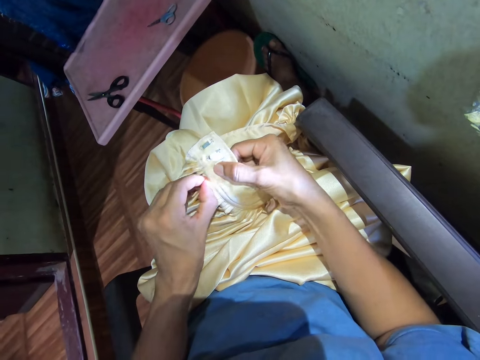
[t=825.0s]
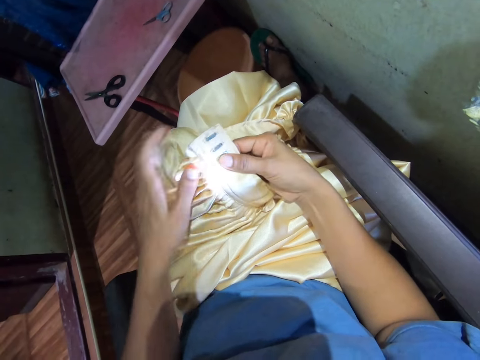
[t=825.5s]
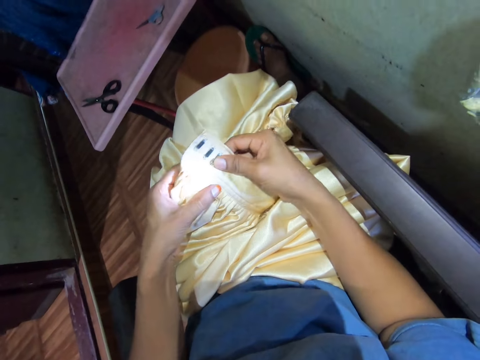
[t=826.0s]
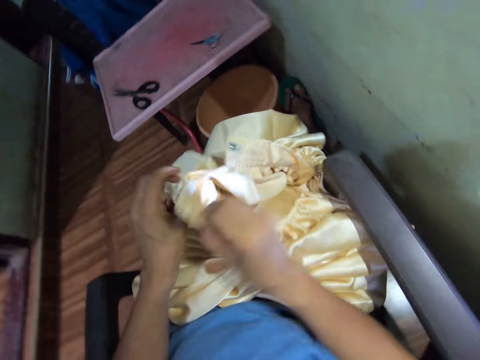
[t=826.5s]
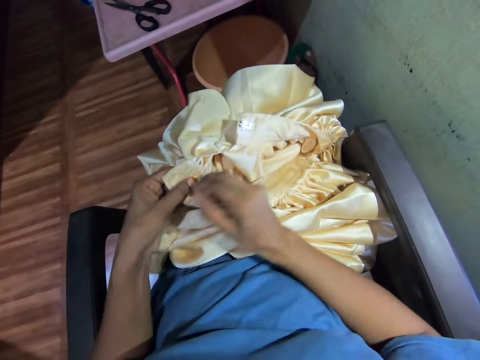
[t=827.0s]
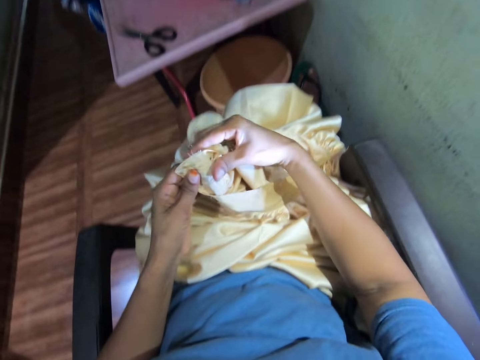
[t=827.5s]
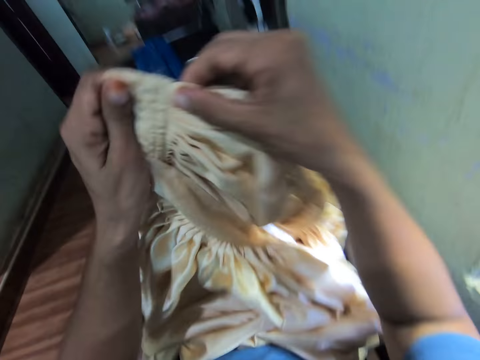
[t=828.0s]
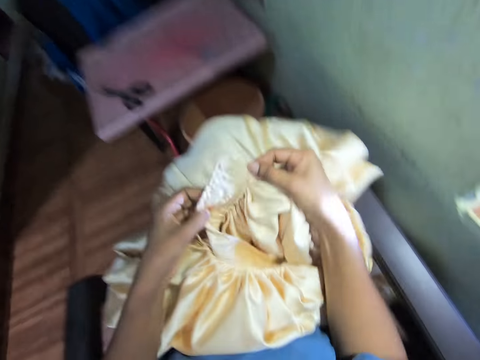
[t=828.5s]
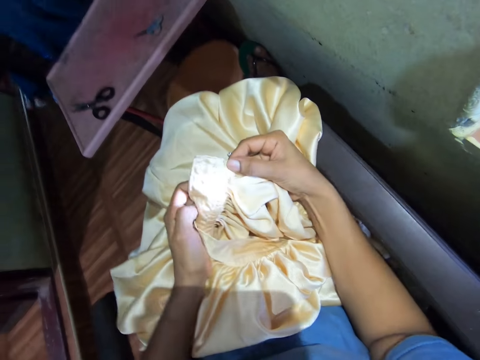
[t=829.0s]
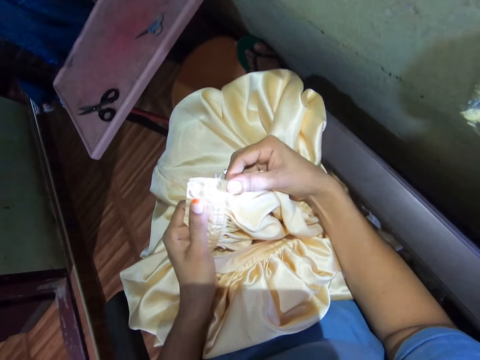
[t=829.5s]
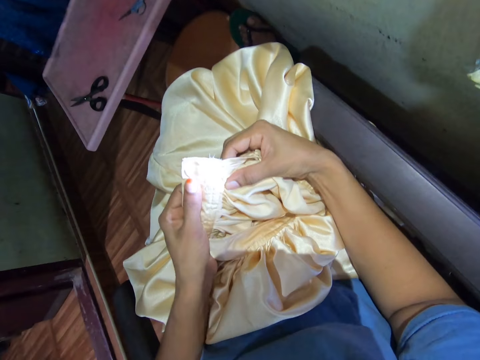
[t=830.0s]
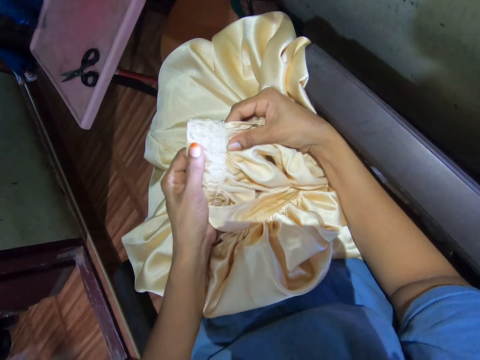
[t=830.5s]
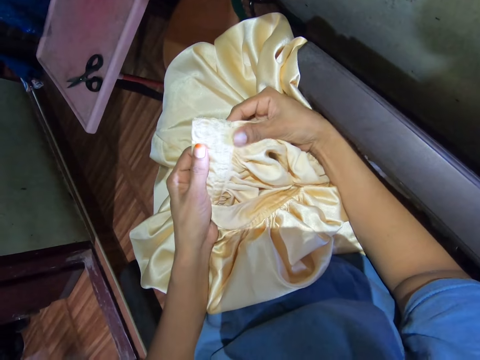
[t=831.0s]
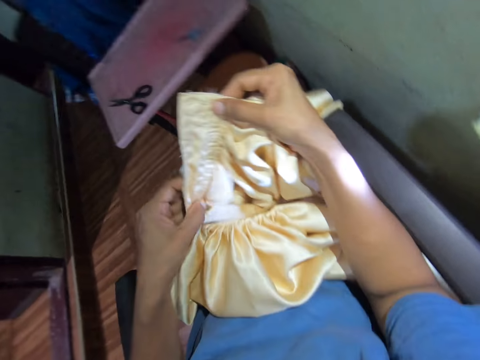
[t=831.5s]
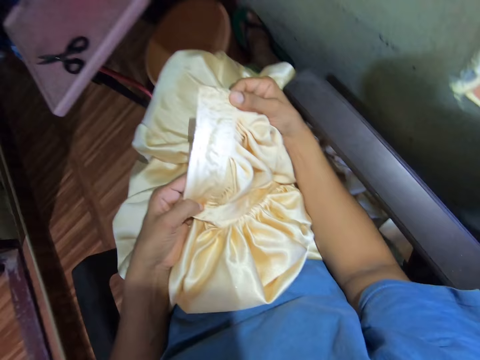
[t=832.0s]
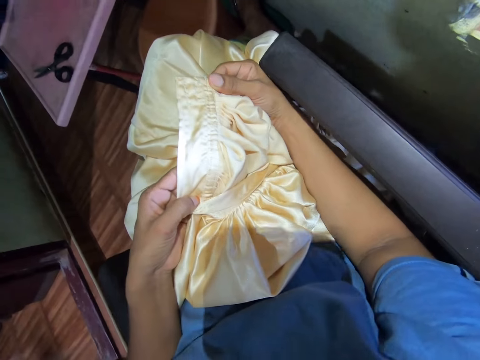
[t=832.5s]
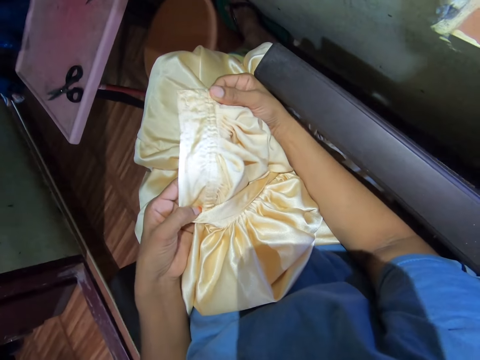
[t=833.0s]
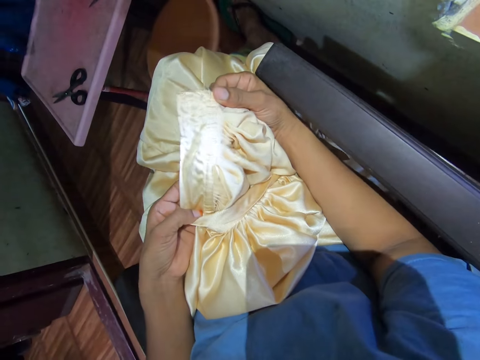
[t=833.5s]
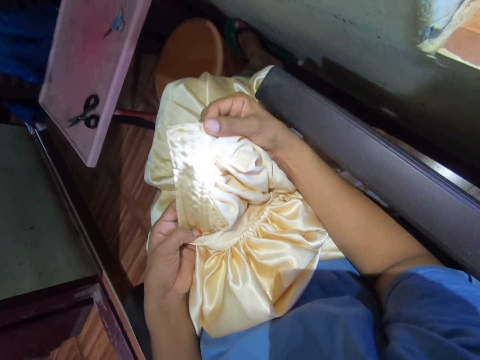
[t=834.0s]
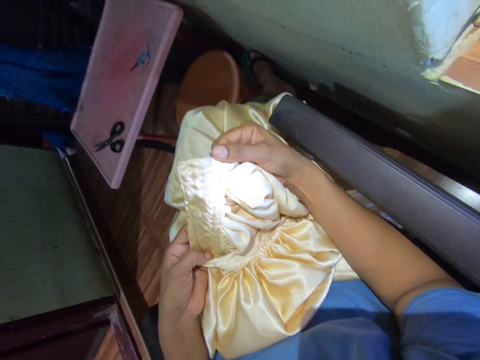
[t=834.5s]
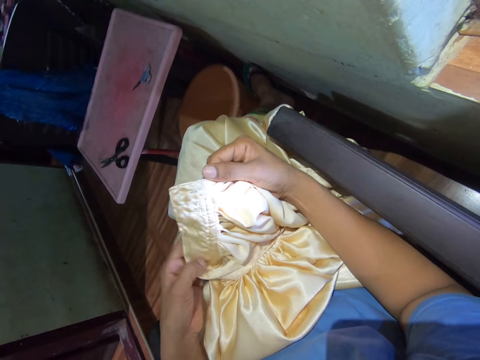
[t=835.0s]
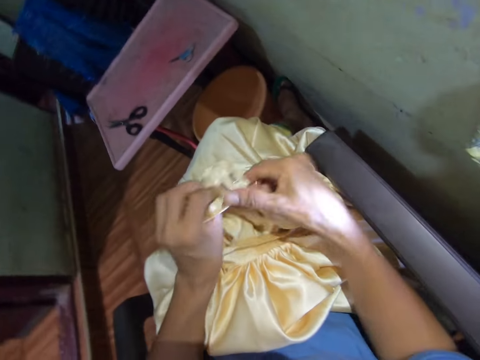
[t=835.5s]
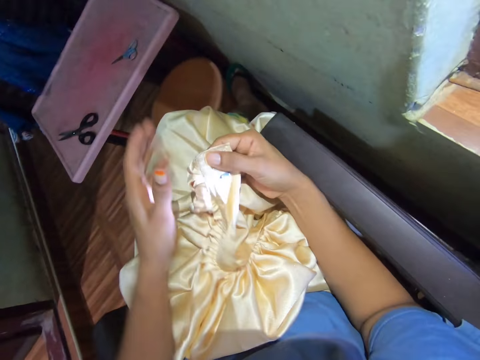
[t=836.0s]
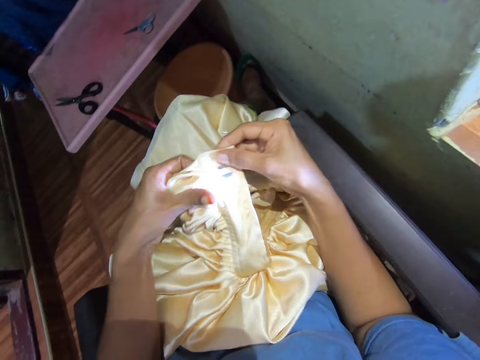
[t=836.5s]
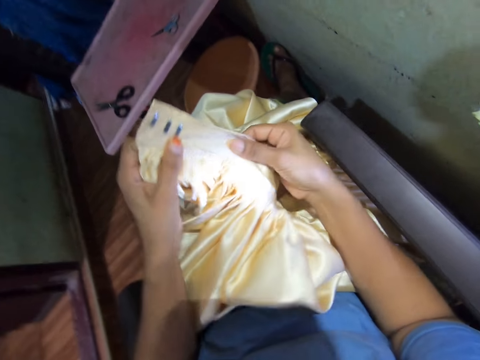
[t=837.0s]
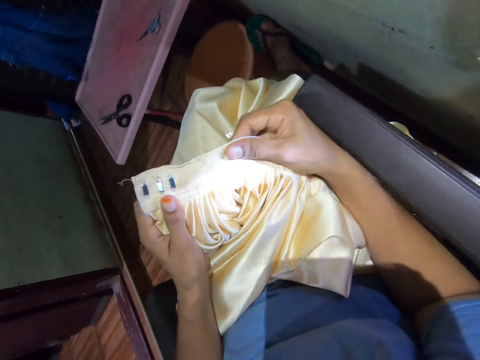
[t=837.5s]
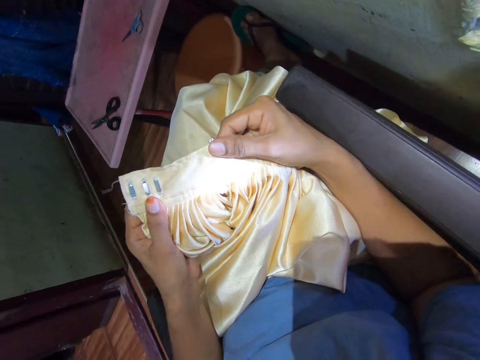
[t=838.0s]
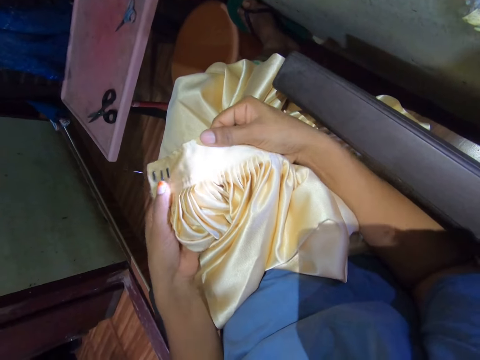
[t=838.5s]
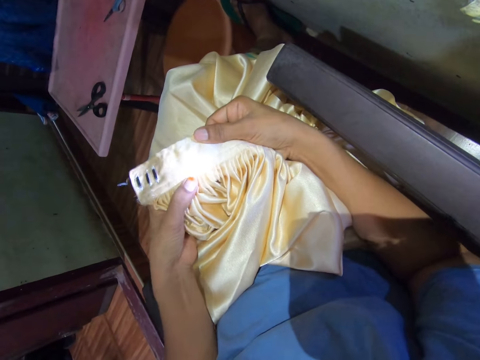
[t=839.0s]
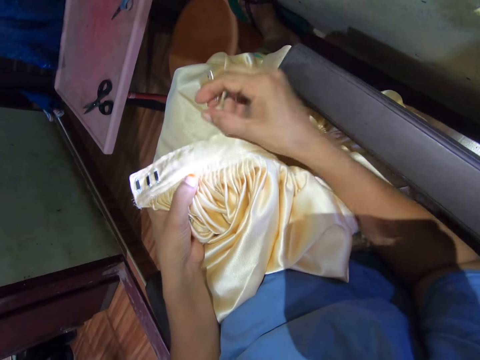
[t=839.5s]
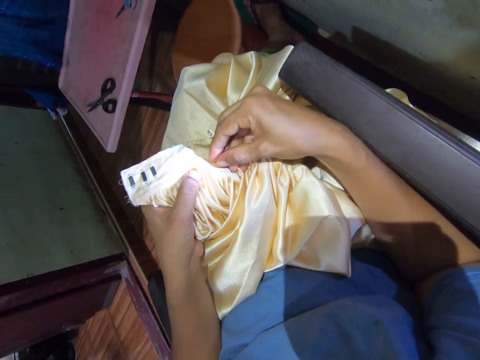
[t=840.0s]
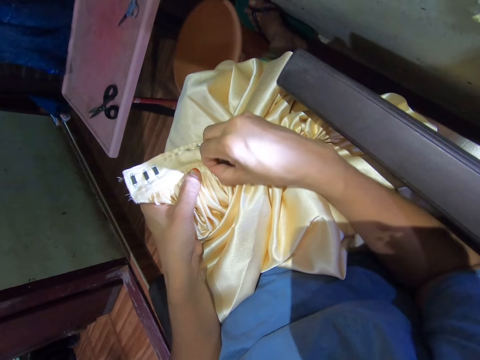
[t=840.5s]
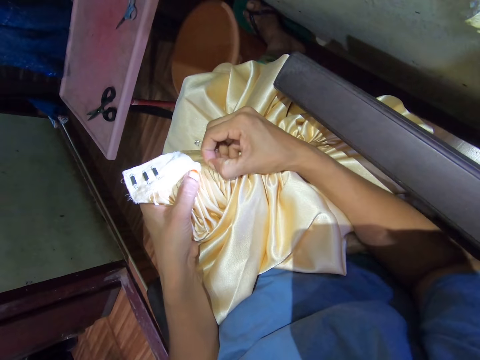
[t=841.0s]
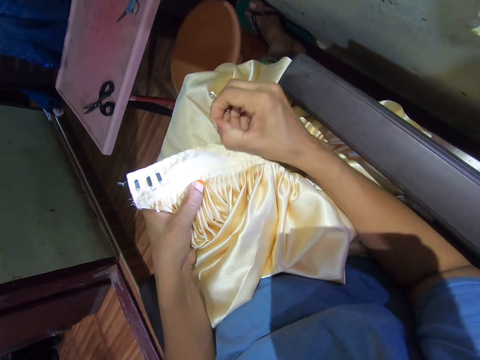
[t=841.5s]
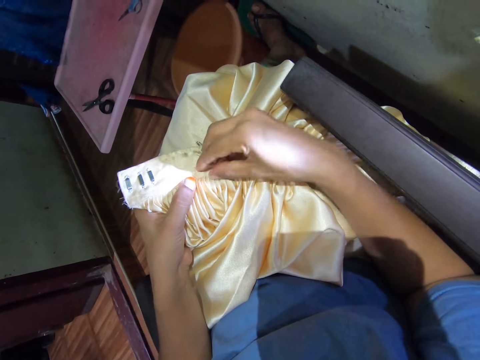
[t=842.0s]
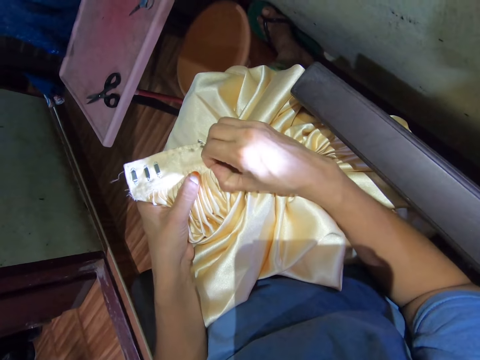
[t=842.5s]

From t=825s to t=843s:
The camera wearer turns the cloth. They pull up the cloth, lower the cloth and look at the cloth. They hold the cloth. They lift up the cloth and lower the cloth. They turn the cloth. They look at the cloth. They pull out the thread from the cloth with fingers.

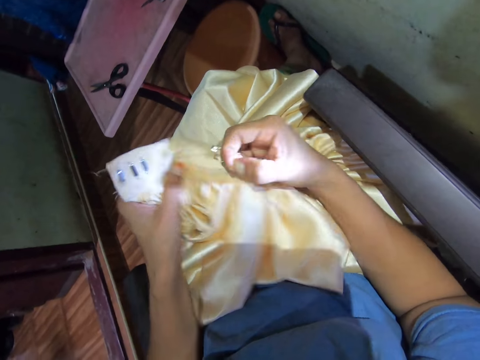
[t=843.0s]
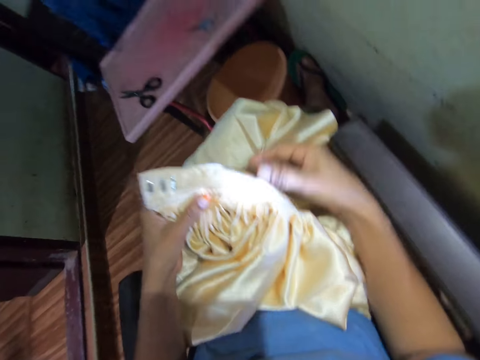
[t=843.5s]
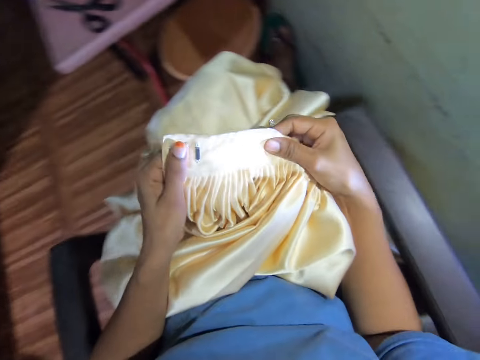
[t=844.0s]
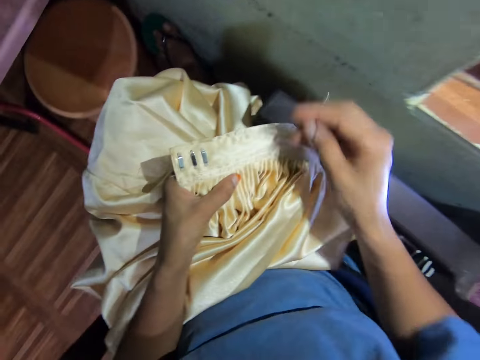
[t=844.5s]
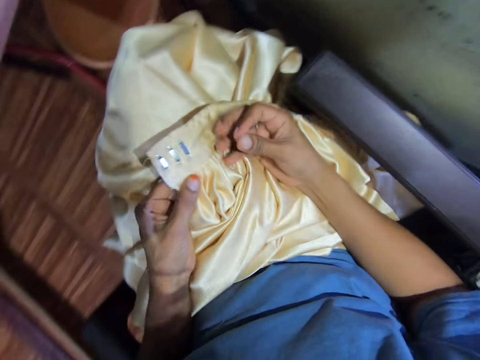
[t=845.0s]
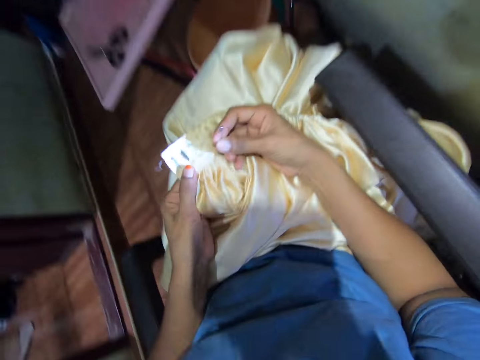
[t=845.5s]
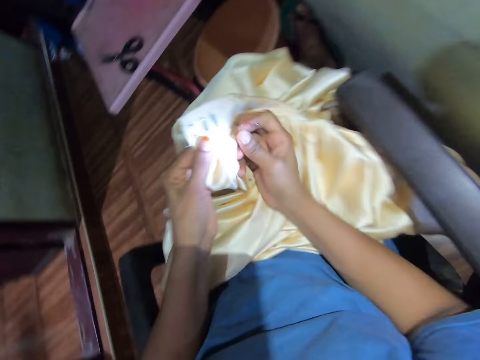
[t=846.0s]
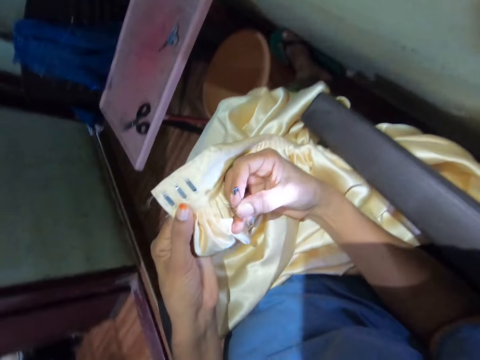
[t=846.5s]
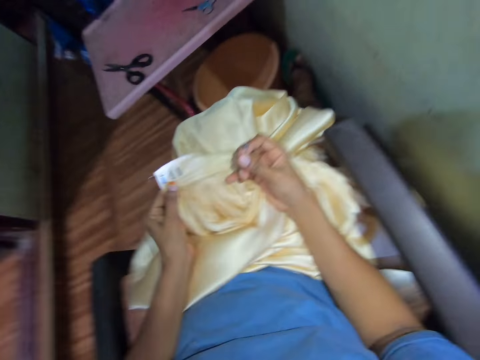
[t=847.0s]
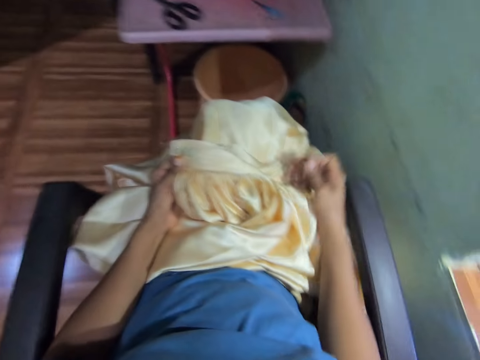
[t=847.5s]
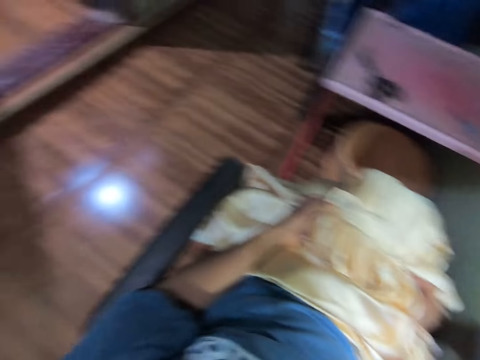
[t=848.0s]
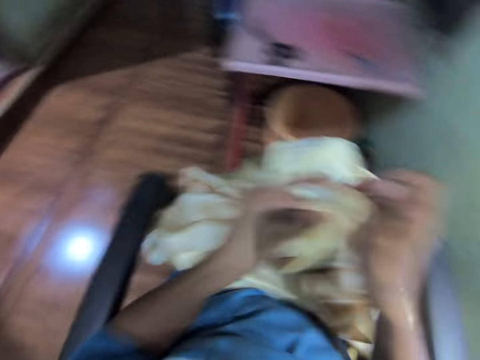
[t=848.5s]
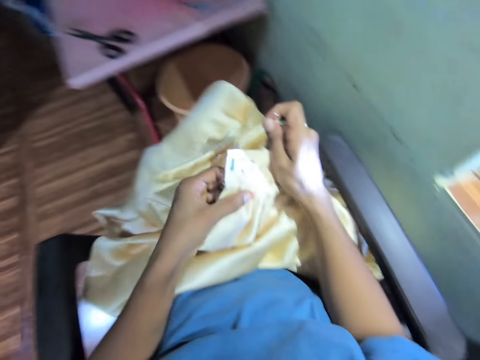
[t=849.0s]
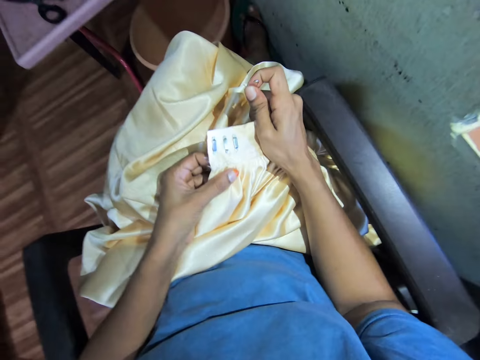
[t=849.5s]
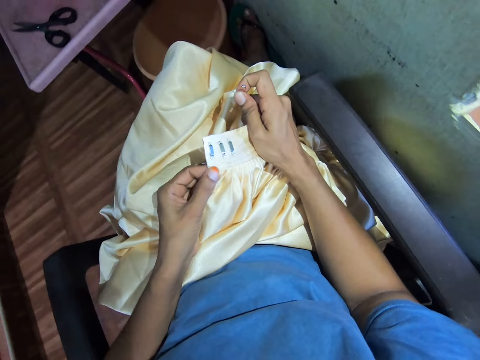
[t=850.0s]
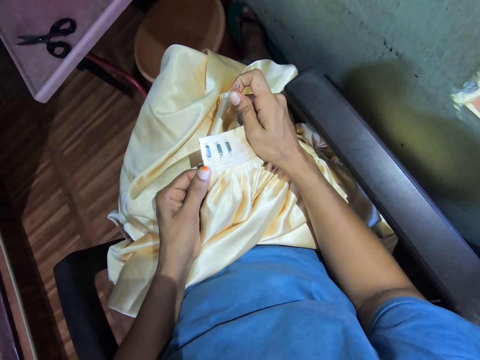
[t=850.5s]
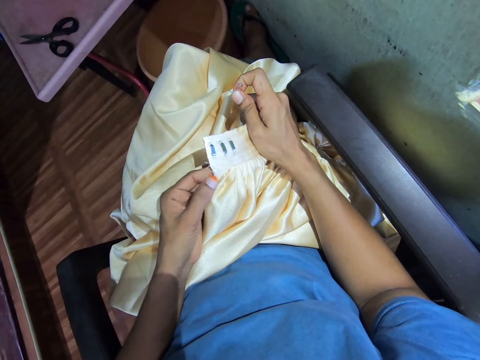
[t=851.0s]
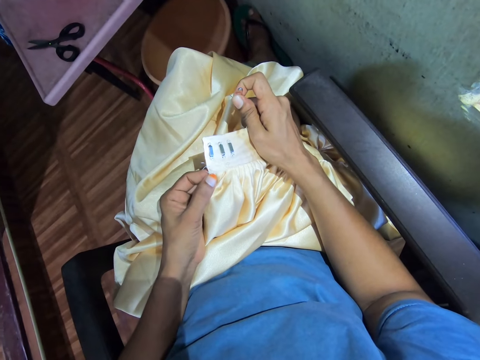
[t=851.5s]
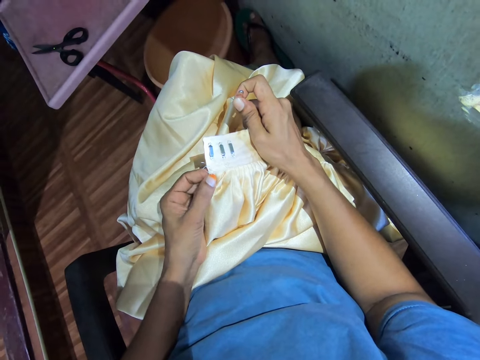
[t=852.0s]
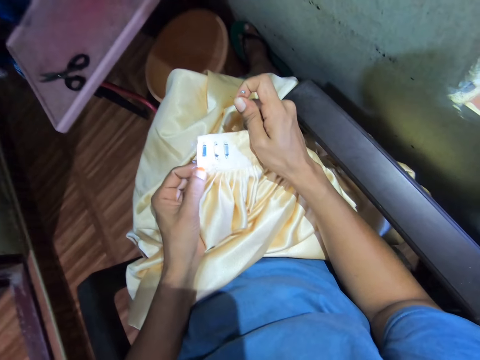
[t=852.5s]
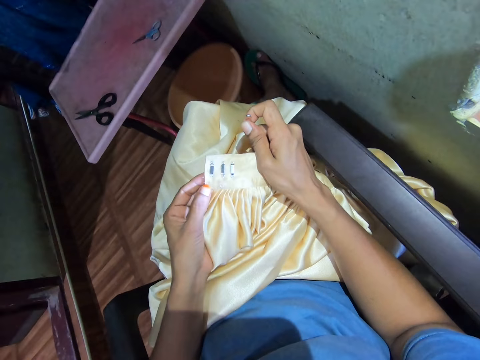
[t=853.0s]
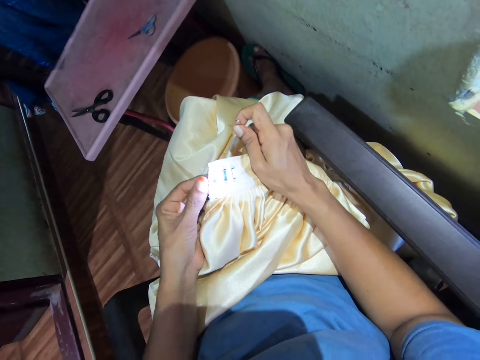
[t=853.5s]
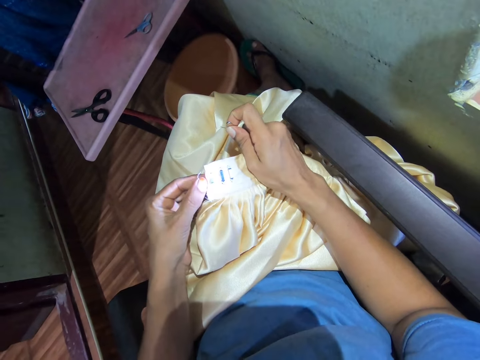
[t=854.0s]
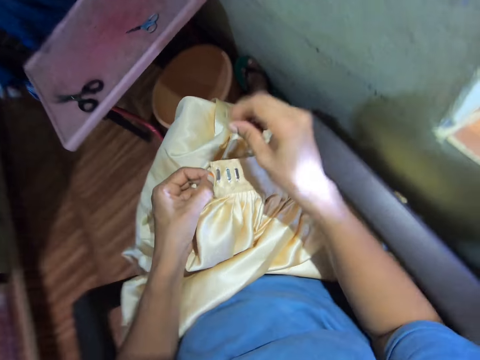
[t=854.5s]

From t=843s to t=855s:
The camera wearer holds a cloth. They converse. They look left. They look forward. They lower the cloth. They look at the cloth.
